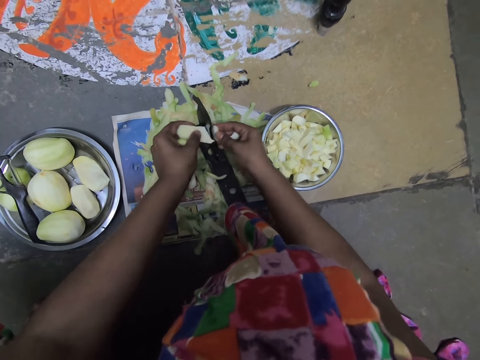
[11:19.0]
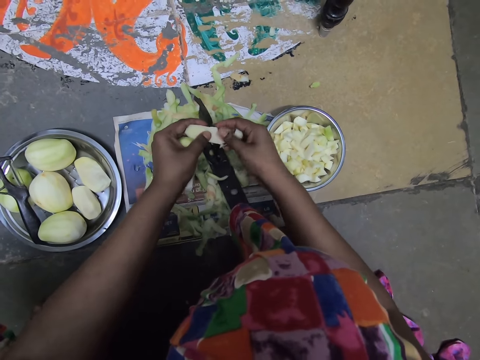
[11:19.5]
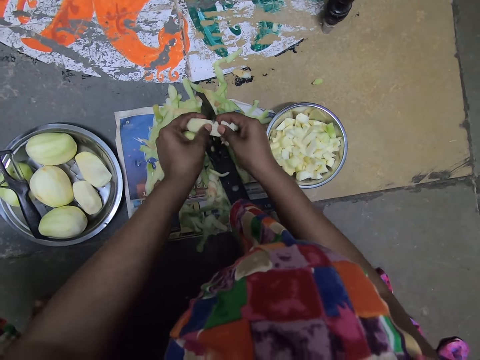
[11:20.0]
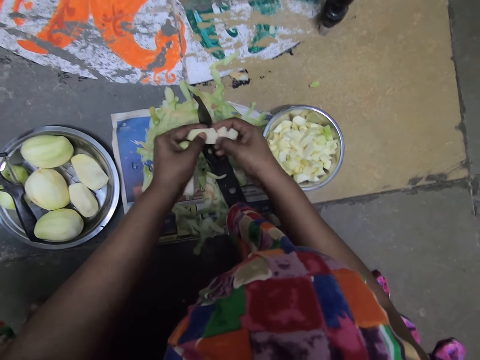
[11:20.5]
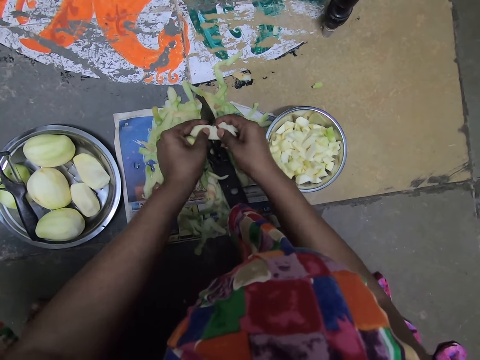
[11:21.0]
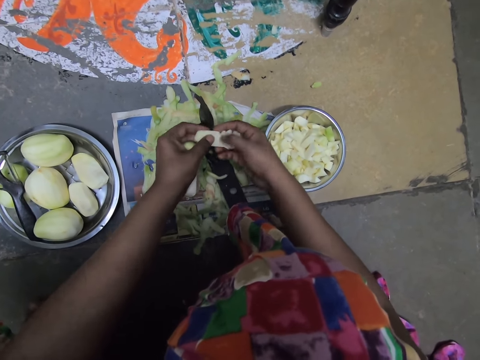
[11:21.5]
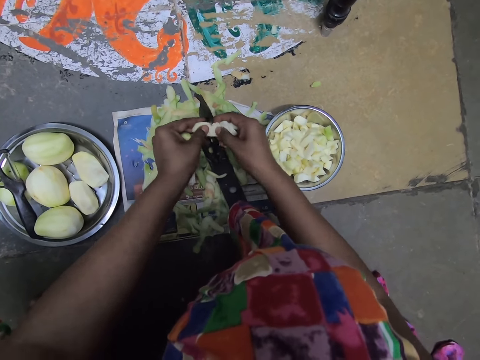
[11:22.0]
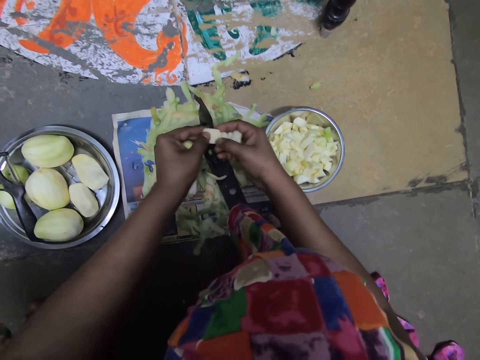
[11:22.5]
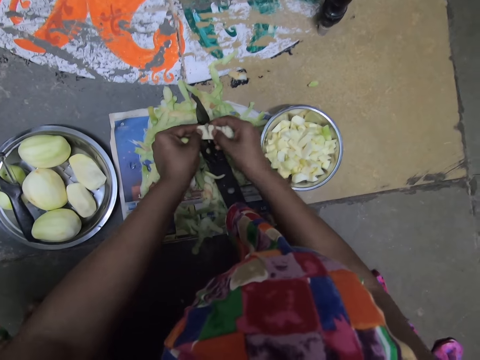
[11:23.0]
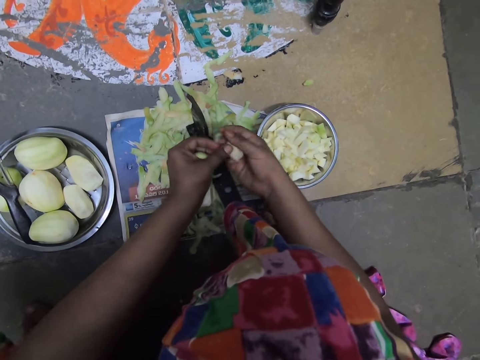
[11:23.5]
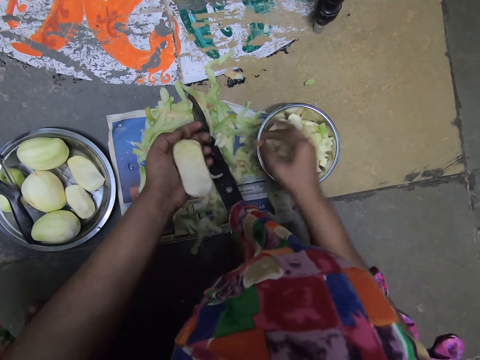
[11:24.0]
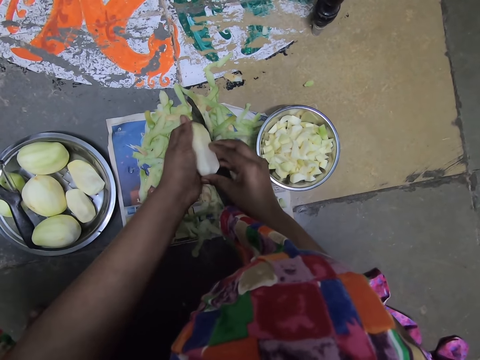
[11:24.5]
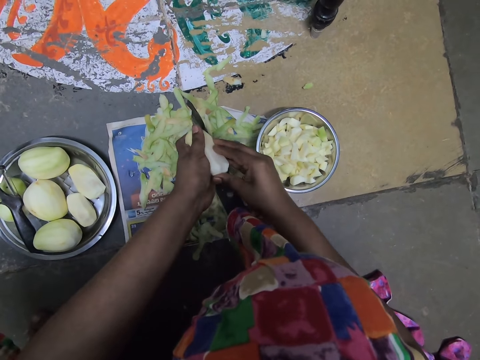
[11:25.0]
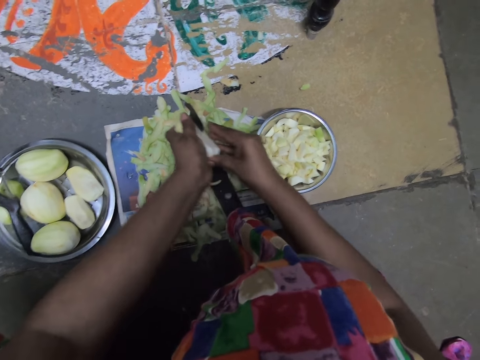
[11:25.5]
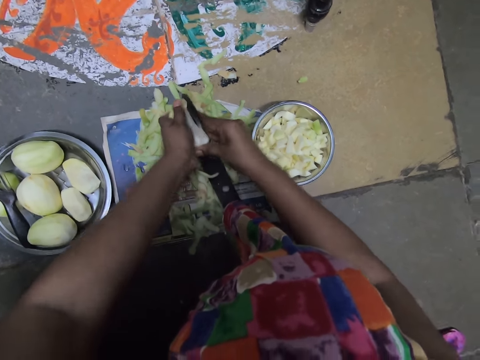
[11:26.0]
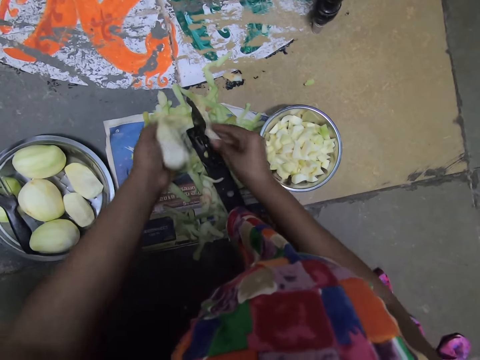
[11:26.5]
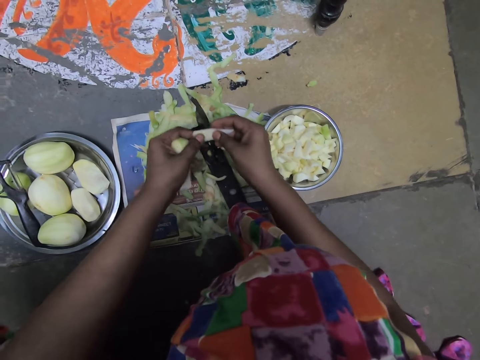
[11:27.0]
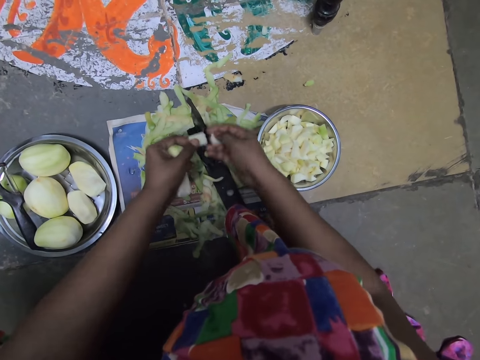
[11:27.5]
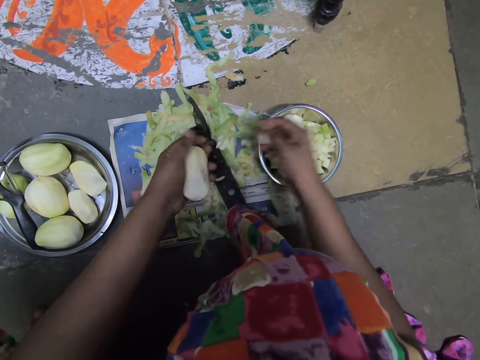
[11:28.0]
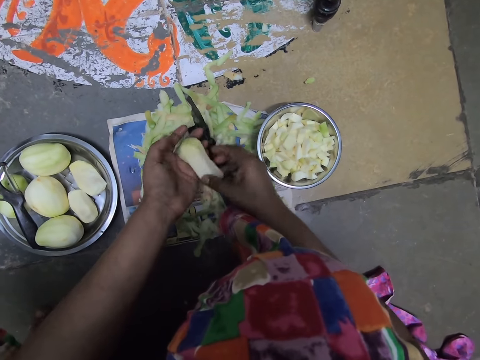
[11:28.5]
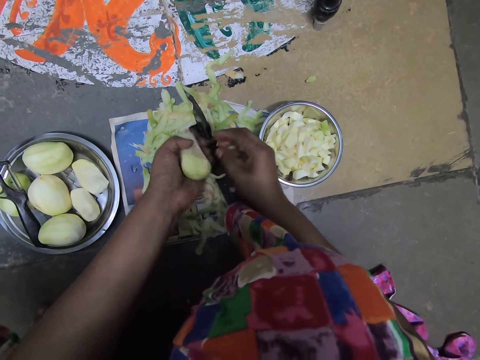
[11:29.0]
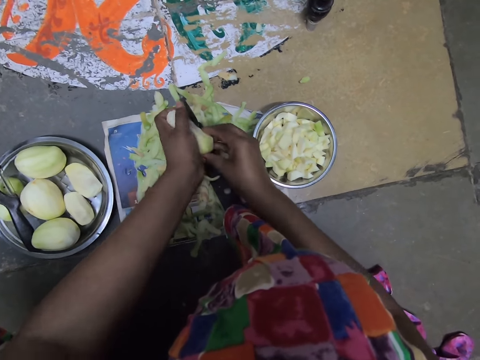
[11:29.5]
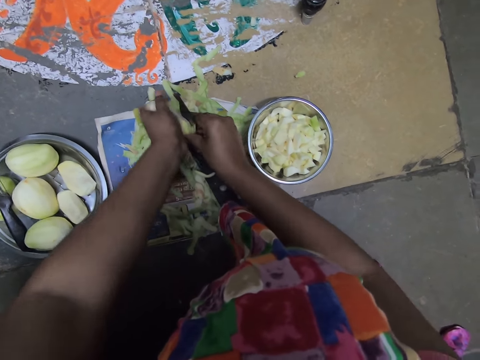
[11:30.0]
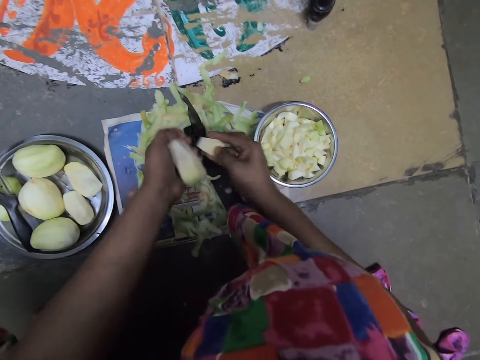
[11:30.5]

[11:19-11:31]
The camera wearer puts the potato in her right hand with her left hand. She drops the potatoes into the bowl on the floor with her right hand. She places her right hand on the potato in her left hand. She slices the potato with the slicer on the floor with her hands. She places her left hand on the potato in her right hand. She puts the potato in her right hand with her left hand. She drops the potatoes into the bowl on the floor with her right hand. She places her right hand on the potato in her left hand. She adjusts the potato in her hands. She slices the potato with the slicer on the floor with her hands.

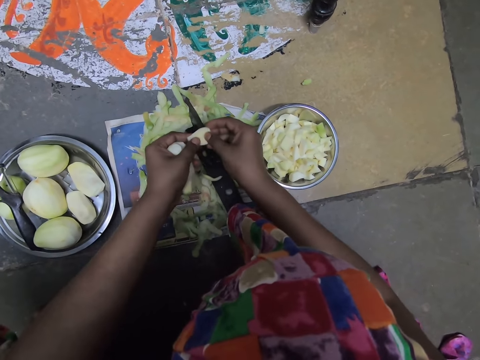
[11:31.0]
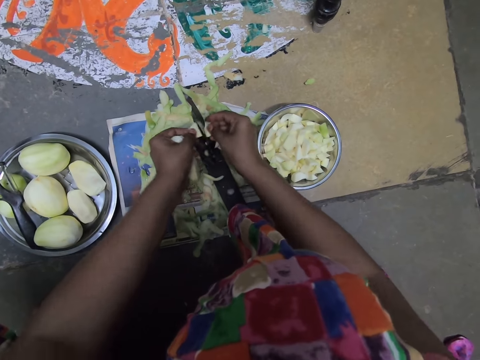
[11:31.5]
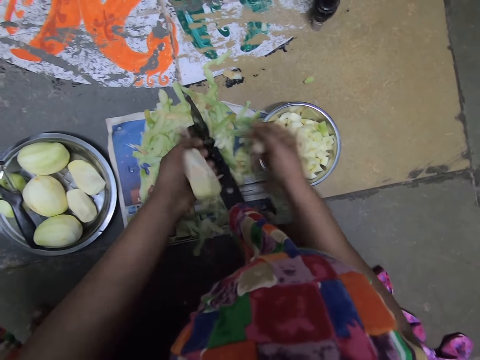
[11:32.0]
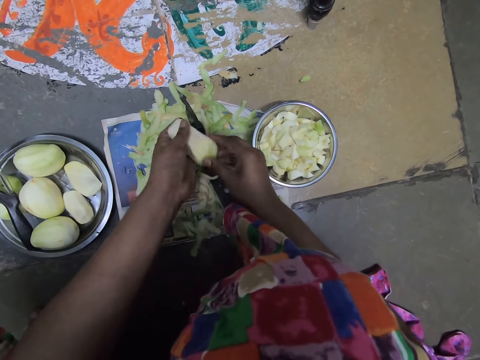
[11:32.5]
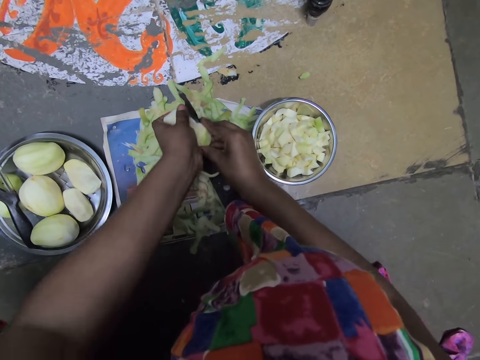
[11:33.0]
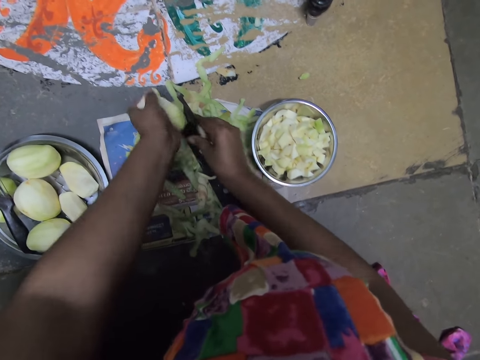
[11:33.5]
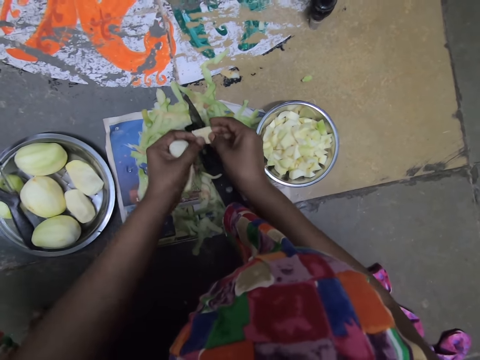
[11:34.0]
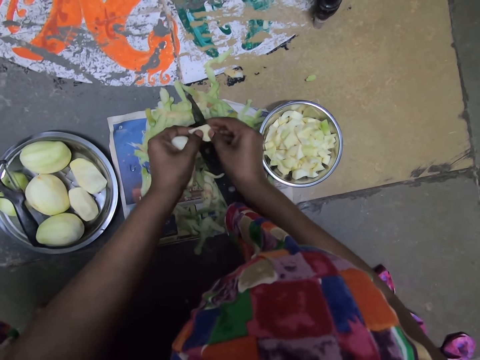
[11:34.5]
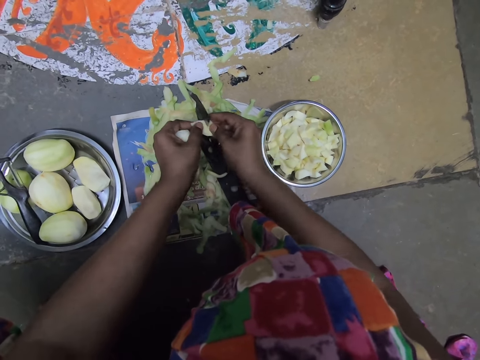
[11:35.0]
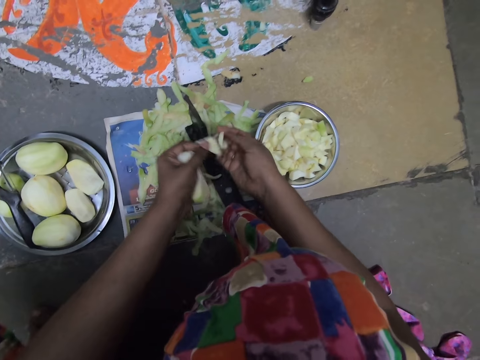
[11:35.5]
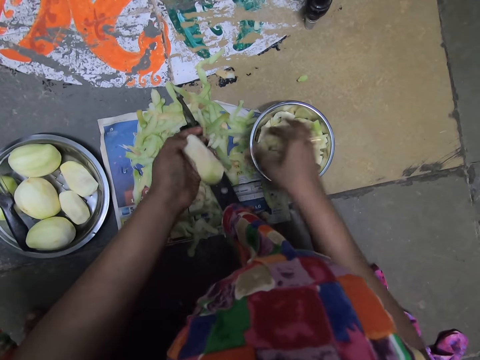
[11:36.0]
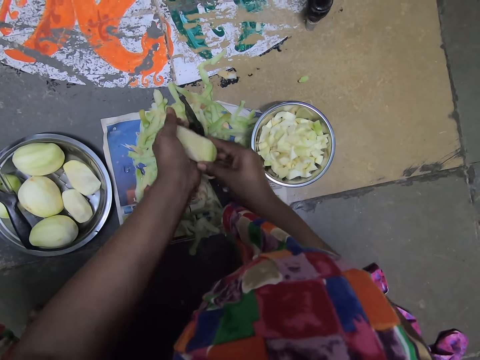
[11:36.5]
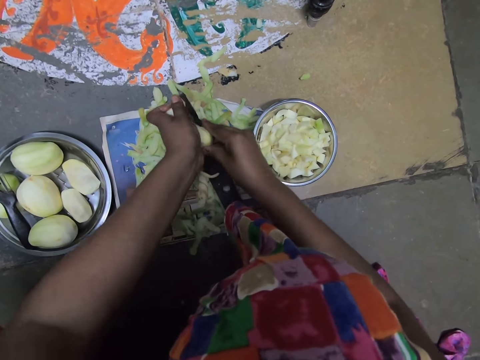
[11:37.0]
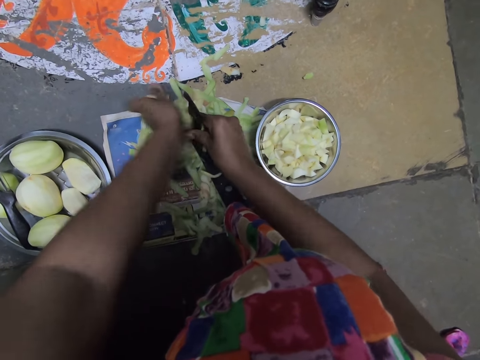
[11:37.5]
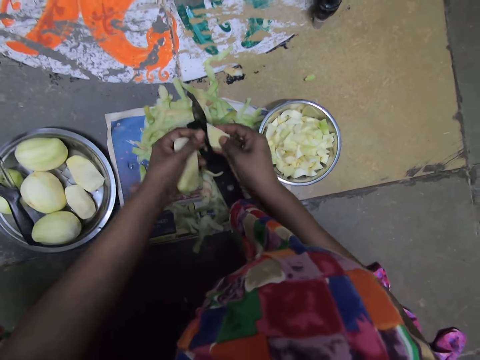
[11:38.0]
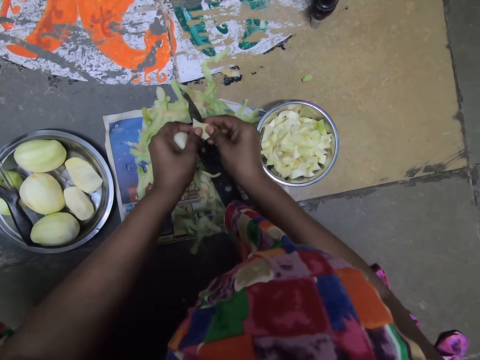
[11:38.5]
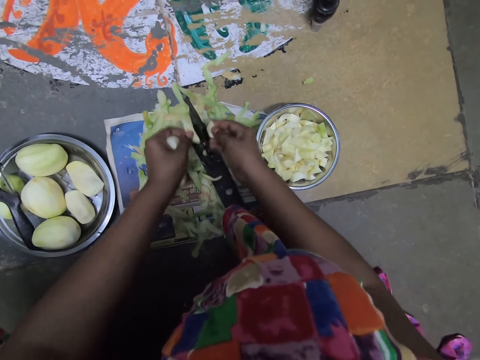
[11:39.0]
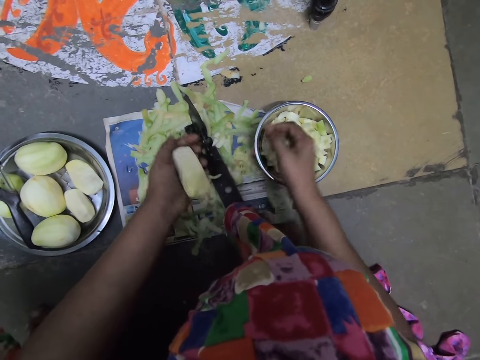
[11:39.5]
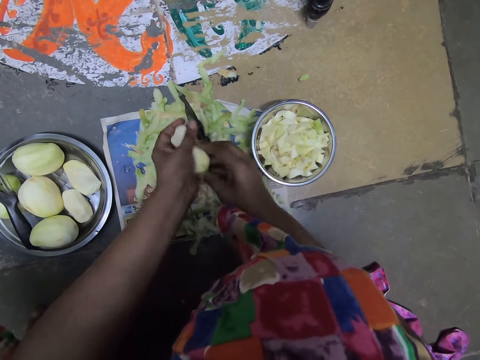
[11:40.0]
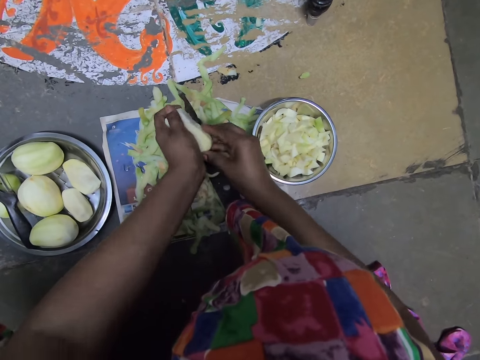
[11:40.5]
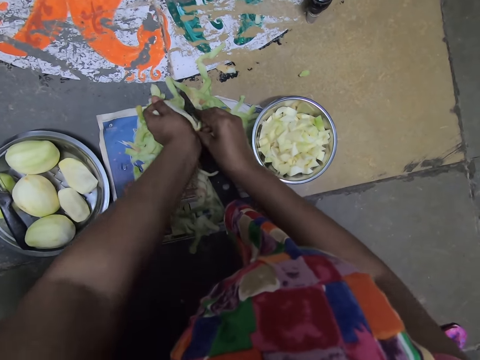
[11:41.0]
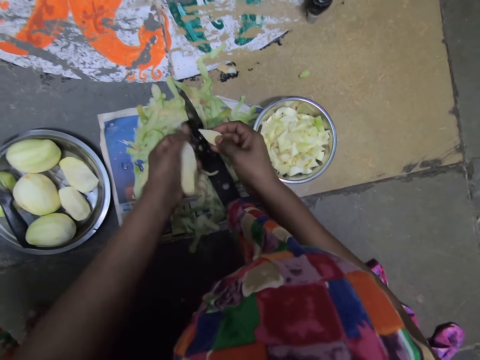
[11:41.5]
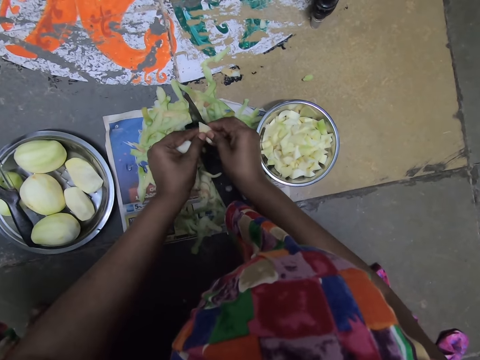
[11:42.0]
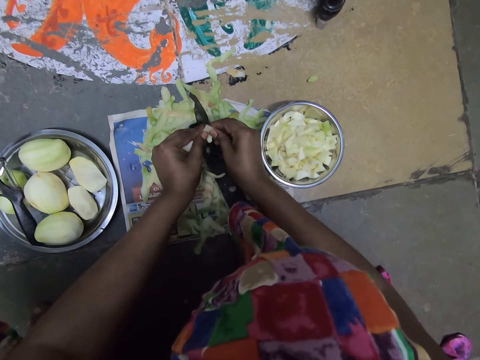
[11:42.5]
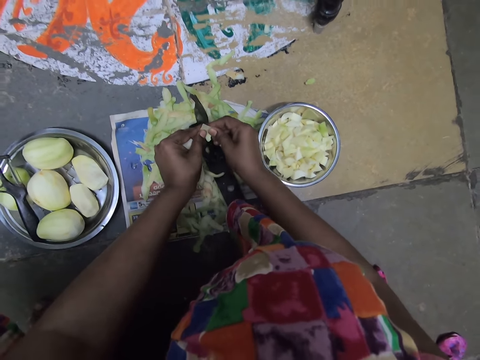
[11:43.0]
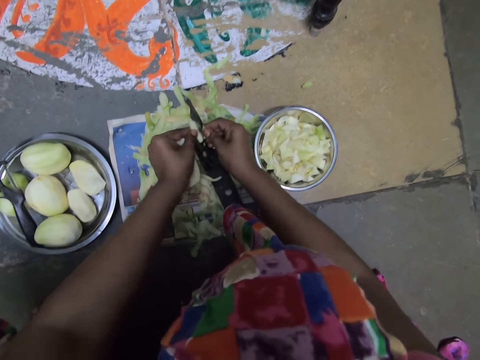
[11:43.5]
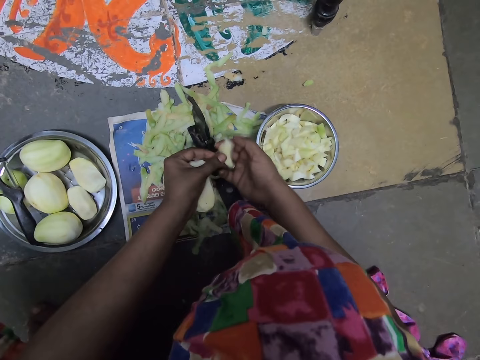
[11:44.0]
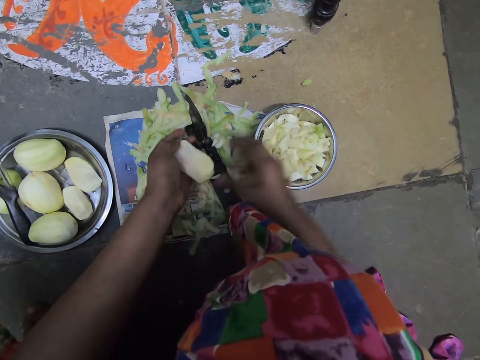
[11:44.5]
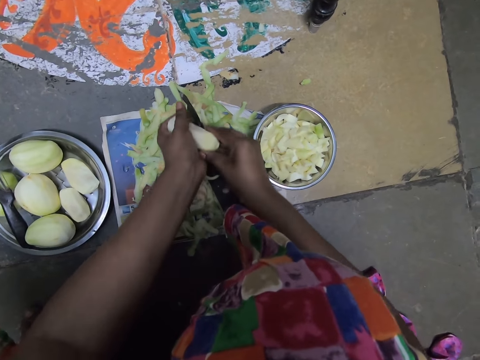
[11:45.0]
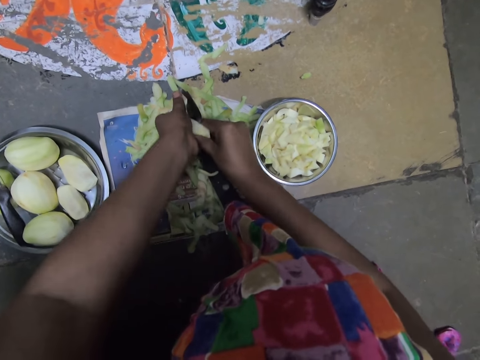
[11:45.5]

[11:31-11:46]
The camera wearer places her left hand on the potato in her right hand. She slices the potato with the slicer on the floor with her hands. She puts the potato in her right hand with her left hand. She drops the potatoes into the bowl on the floor with her right hand. She places her right hand on the potato in her left hand. She slices the potato with the slicer on the floor with her hands. She places her left hand on the potato in her right hand. She slices the potato with the slicer on the floor with her hands. She puts the potato in her right hand with her left hand. She drops the potatoes into the bowl on the floor with her right hand. She places her right hand on the potato in her left hand. She slices the potato with the slicer on the floor with her hands. She places her left hand on the potato in her right hand. She slices the potato with the slicer on the floor with her hands. She puts the potato in her right hand with her left hand. She drops the potatoes into the bowl on the floor with her right hand. She places her right hand on the potato in her left hand. She slices the potato with the slicer on the floor with her hands. She places her left hand on the potato in her right hand. She slices the potato with the slicer on the floor with her hands. She puts the potato in her right hand with her left hand. She drops the potatoes into the bowl on the floor with her right hand. She places her right hand on the potato in her left hand. She slices the potato with the slicer on the floor with her hands.
